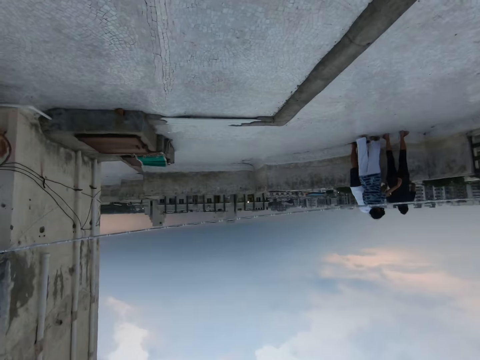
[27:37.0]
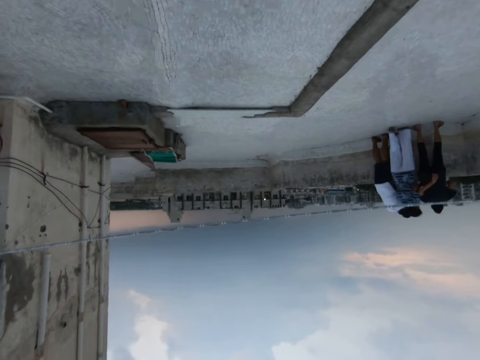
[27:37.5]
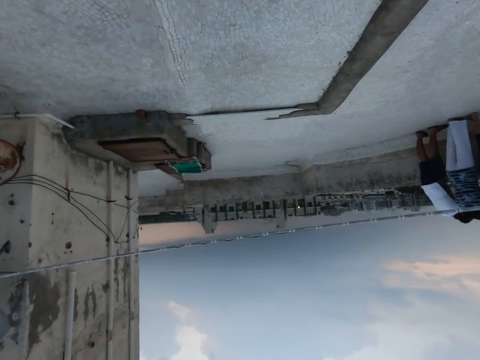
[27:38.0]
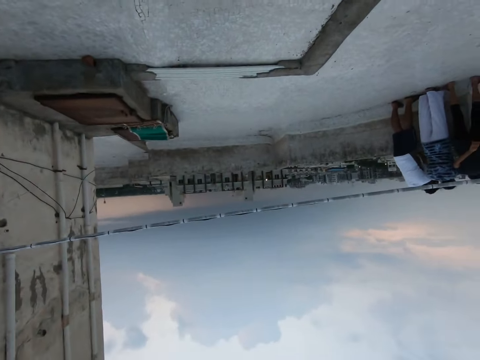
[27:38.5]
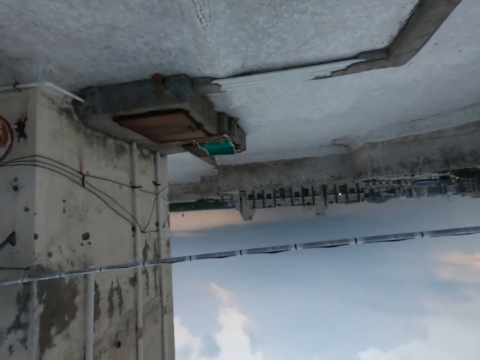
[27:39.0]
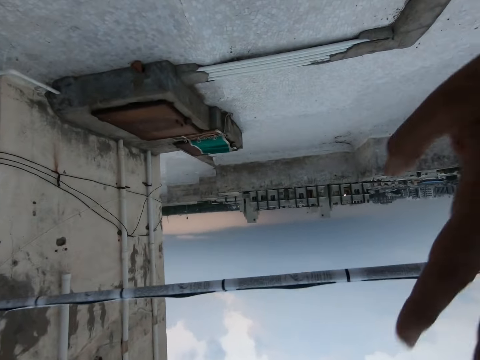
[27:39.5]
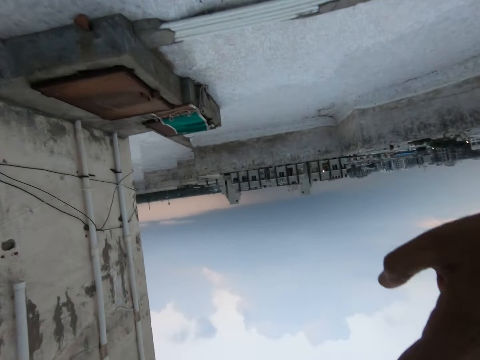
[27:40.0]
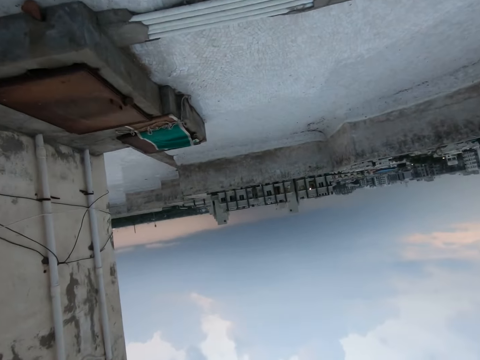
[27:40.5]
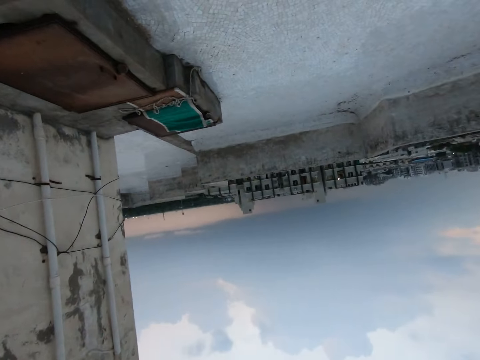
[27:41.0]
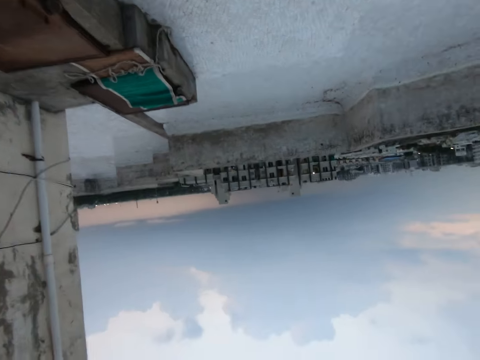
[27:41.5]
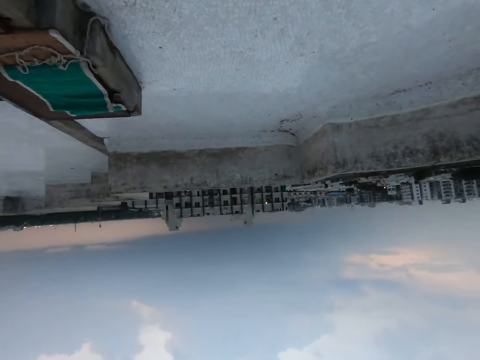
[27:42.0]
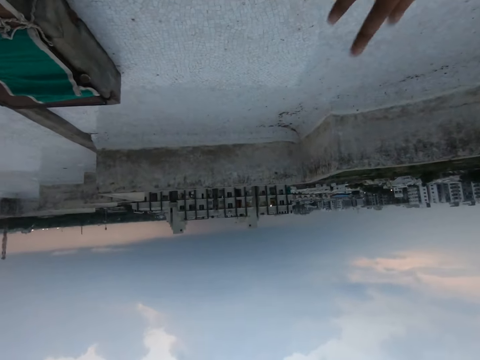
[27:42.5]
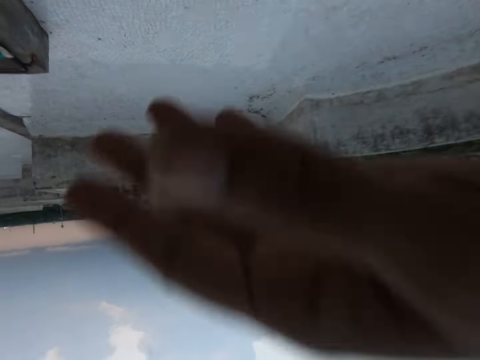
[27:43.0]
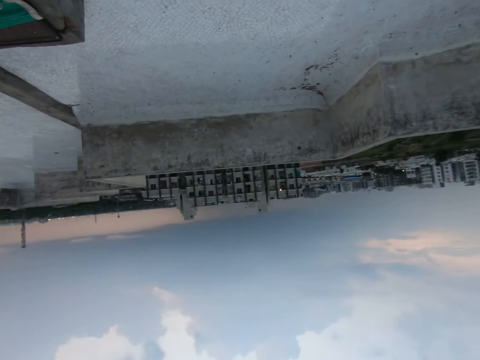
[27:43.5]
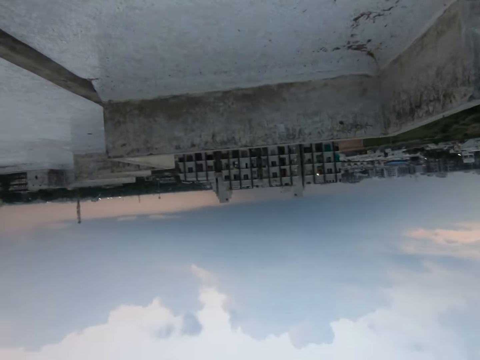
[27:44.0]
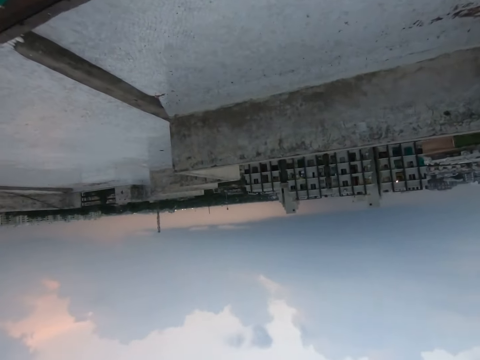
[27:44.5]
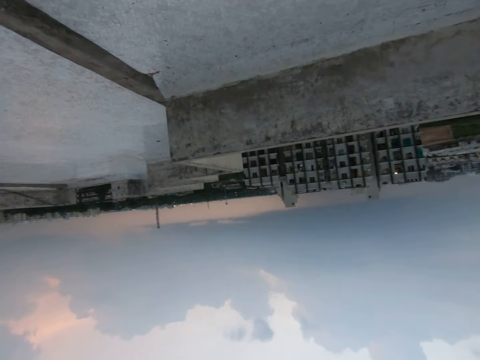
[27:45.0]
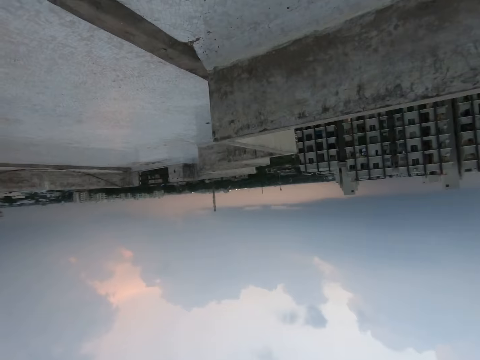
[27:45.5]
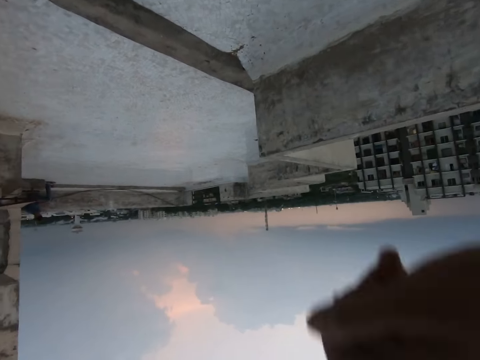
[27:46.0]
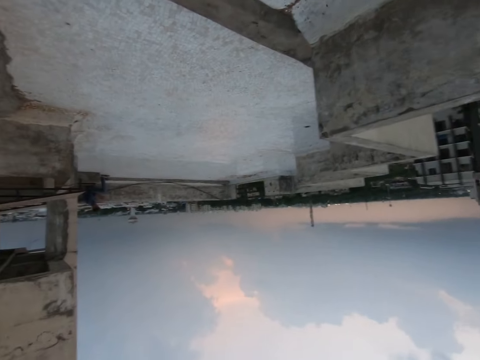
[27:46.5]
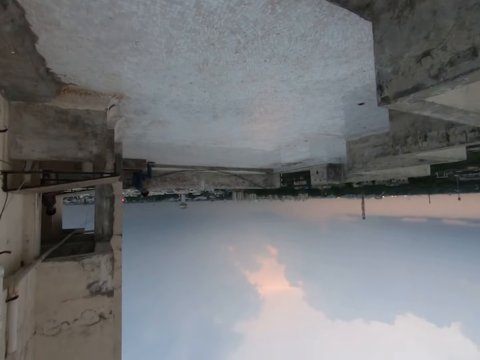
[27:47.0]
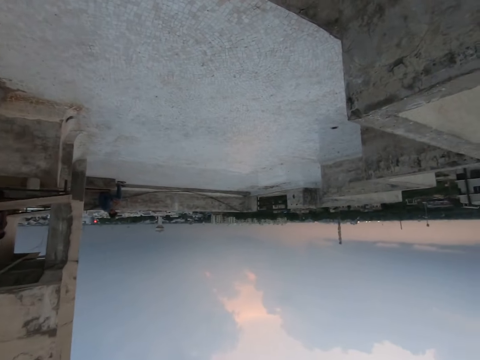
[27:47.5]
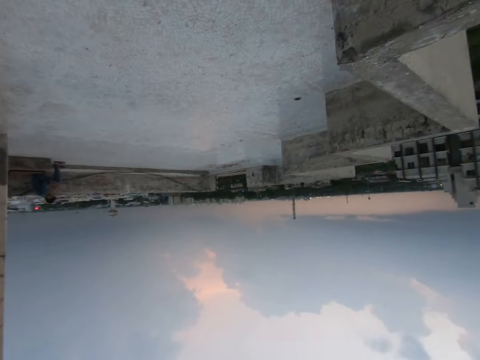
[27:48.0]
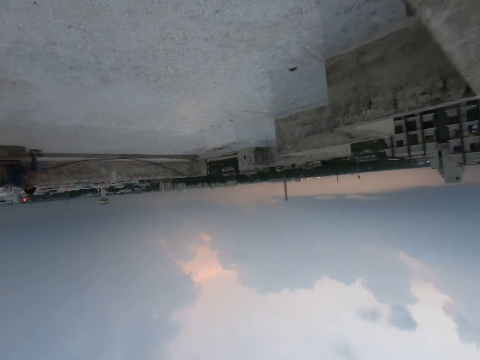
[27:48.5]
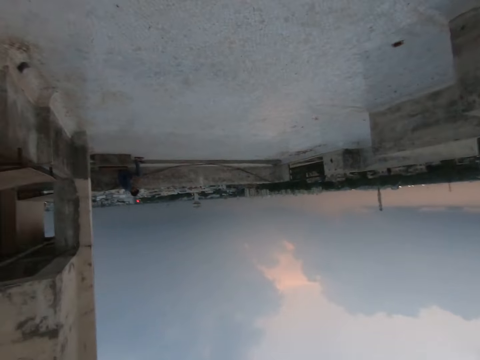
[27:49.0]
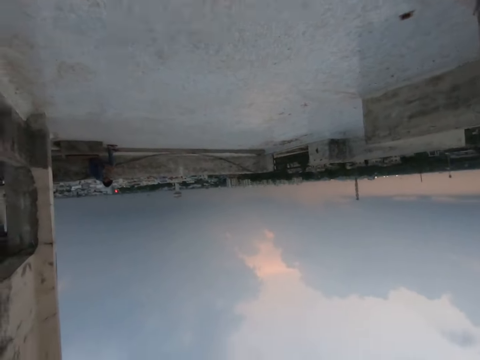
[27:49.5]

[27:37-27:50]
The camera wearer holds a wire or rope. He lifts the rope. He walks around. He moves the right hand. He walks forward. He lifts his hand. He walks forward.

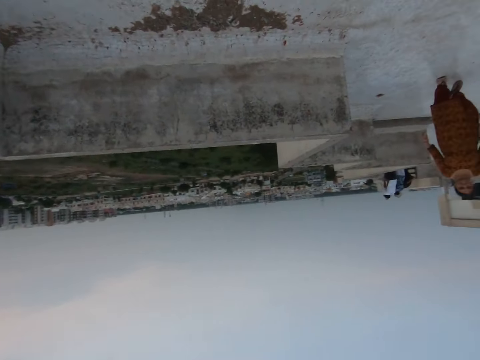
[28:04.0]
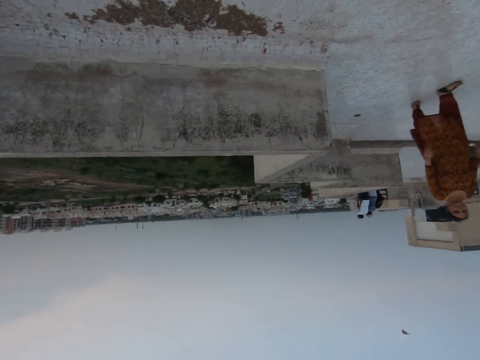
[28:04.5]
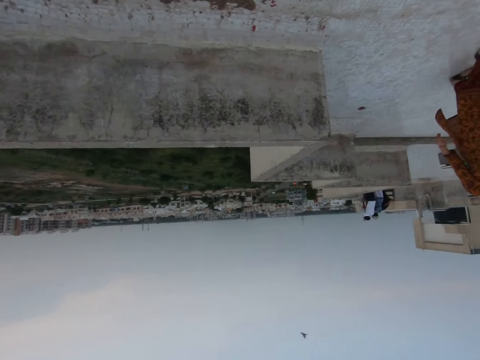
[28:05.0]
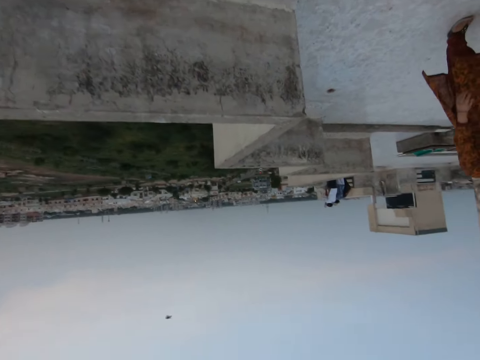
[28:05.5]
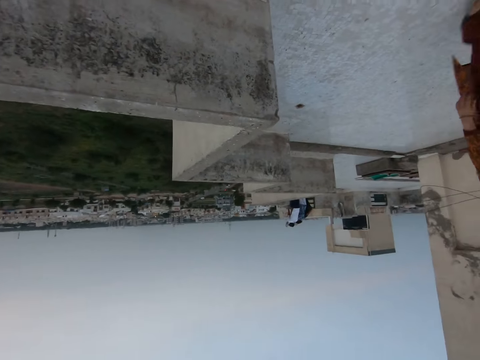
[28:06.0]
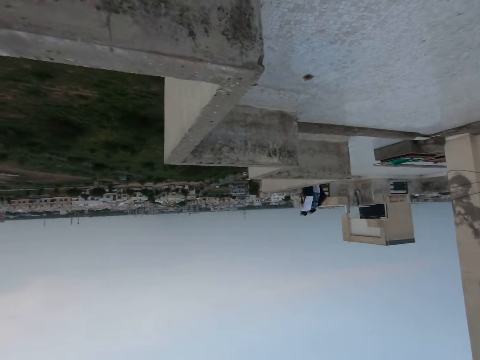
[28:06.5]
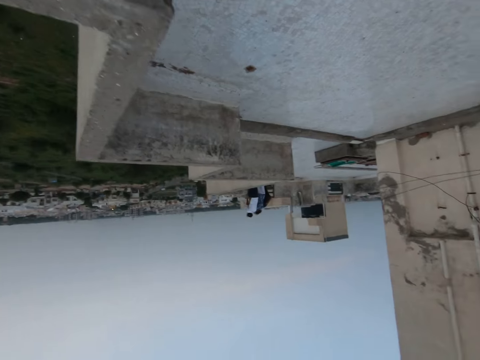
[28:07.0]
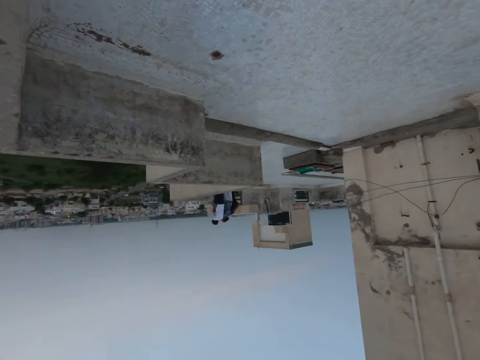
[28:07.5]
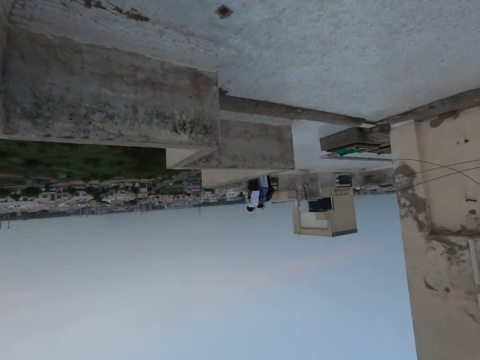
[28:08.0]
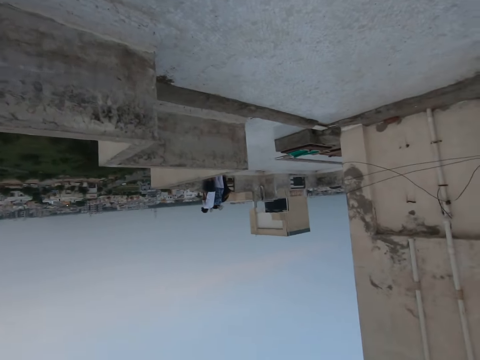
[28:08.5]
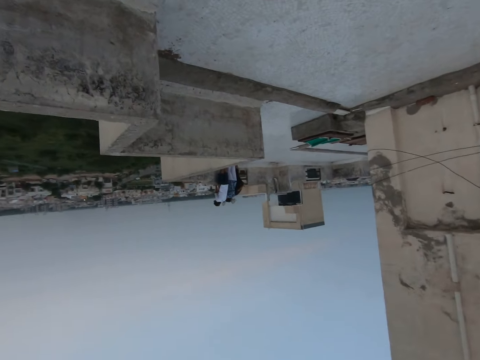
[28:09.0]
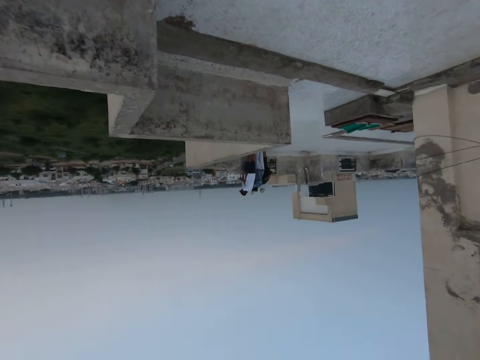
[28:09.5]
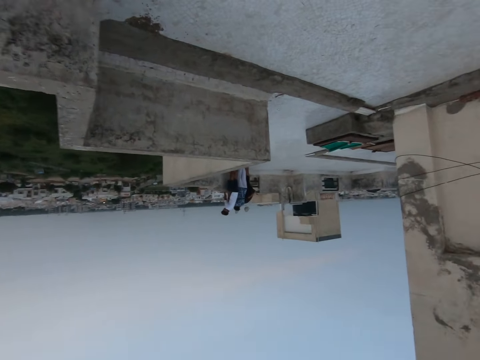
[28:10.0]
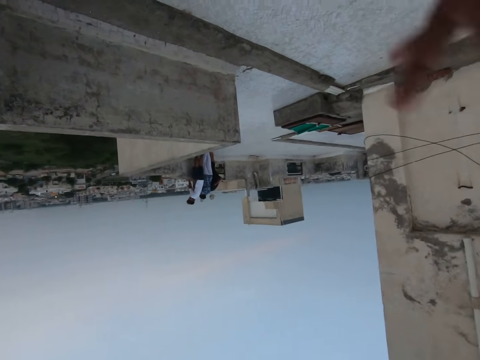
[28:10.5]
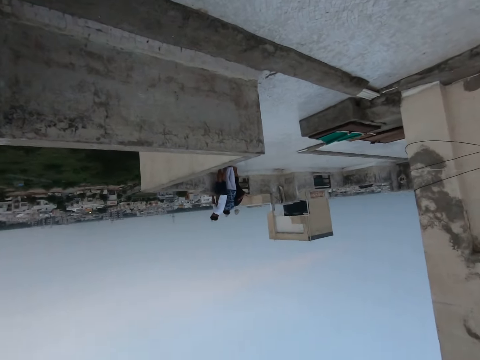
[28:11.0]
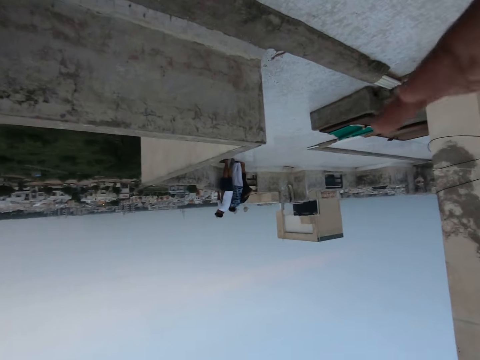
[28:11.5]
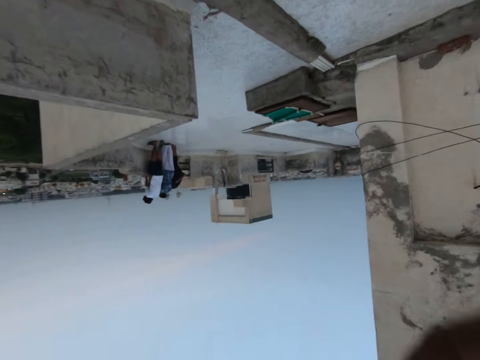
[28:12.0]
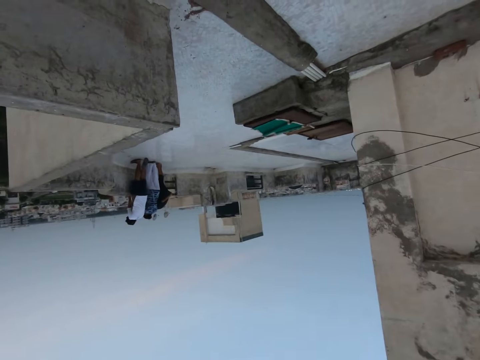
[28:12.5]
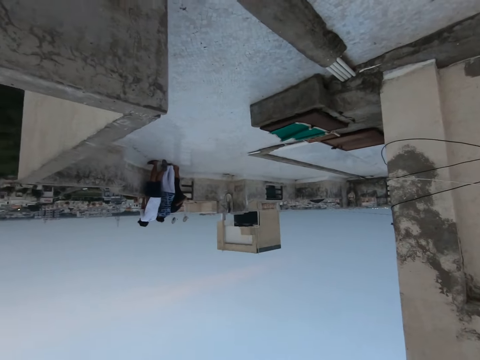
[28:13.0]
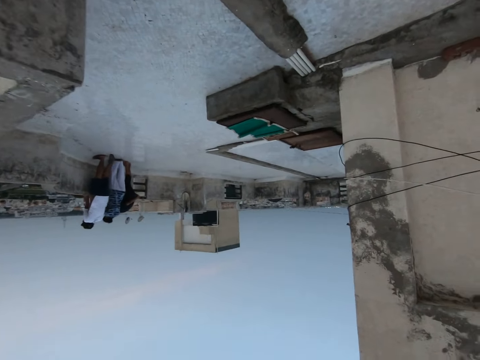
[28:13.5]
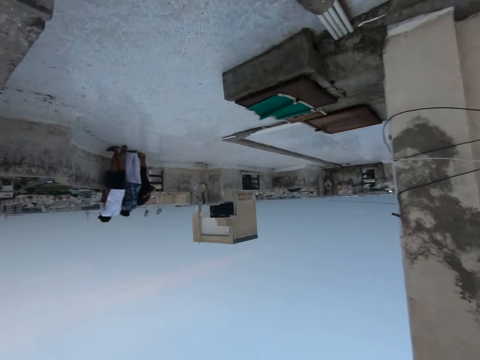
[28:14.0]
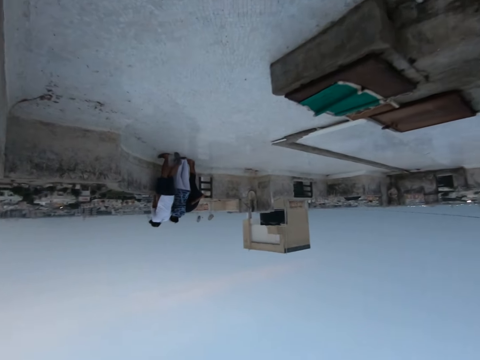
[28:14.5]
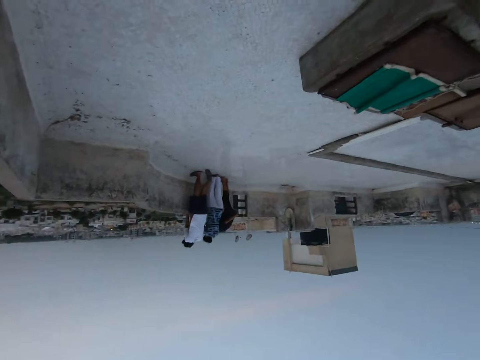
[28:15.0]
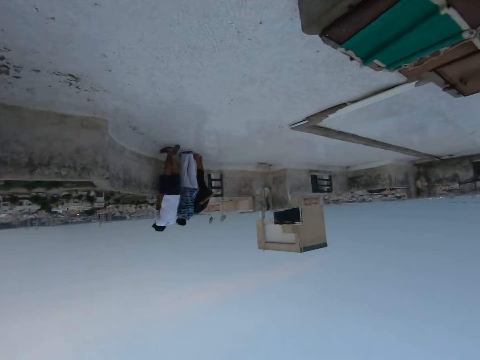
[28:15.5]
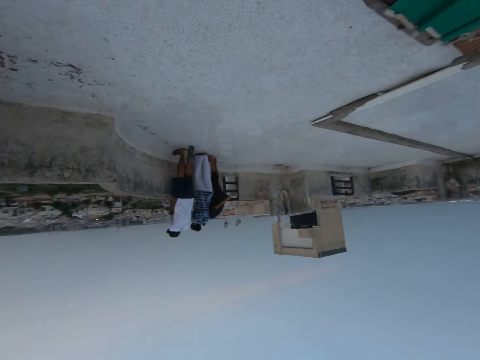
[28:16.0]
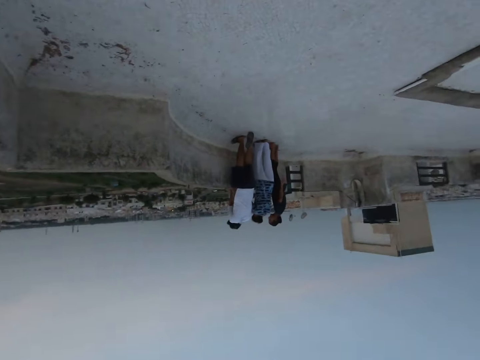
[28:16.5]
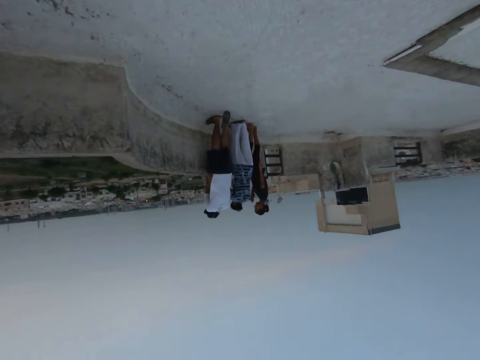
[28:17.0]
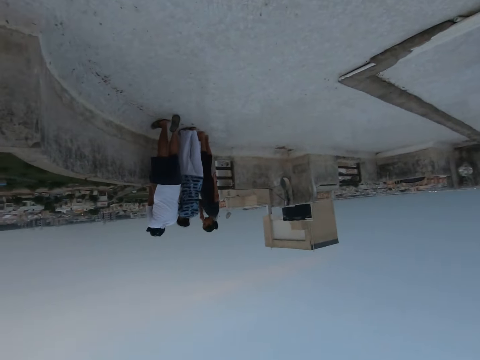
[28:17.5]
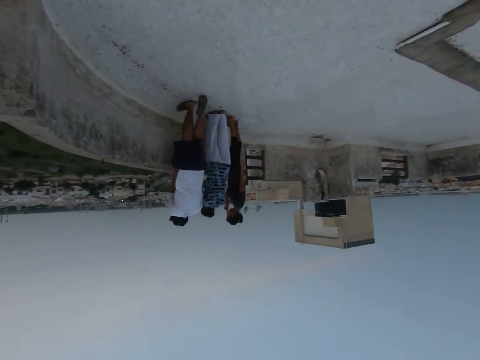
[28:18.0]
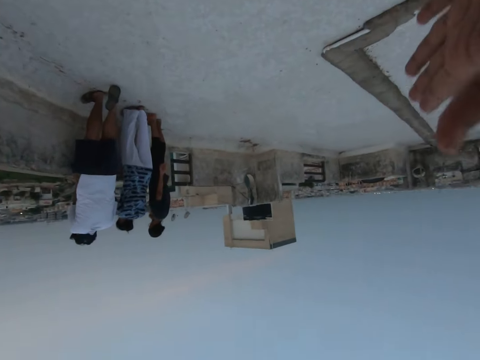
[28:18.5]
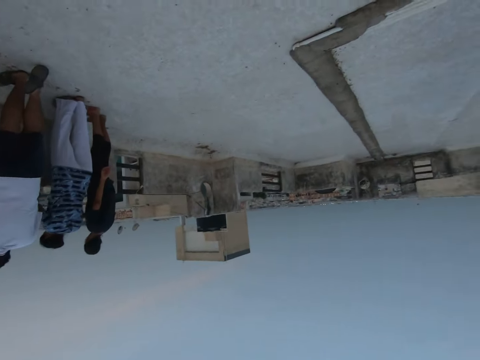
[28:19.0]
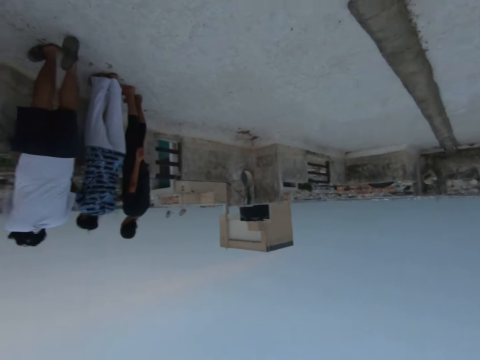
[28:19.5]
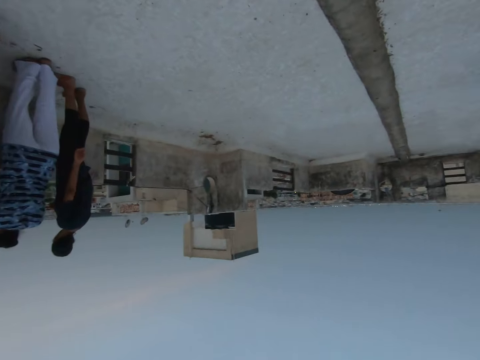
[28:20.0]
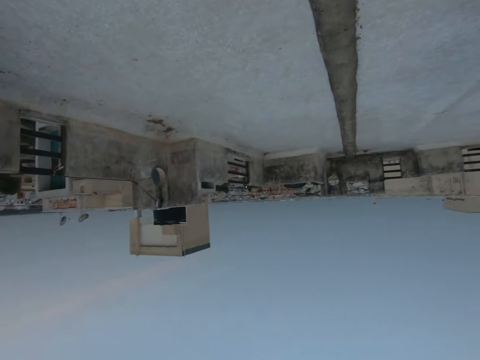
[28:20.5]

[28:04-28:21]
A woman walks around. The camera wearer walks around. He shakes his hand. He swings the right hand. He walks forward.
